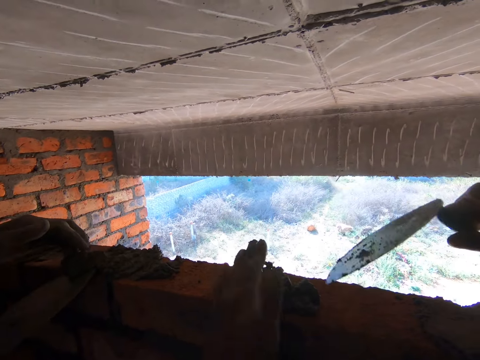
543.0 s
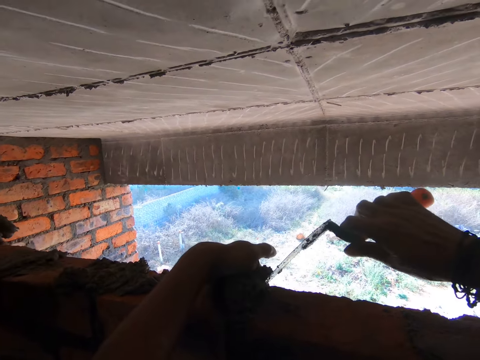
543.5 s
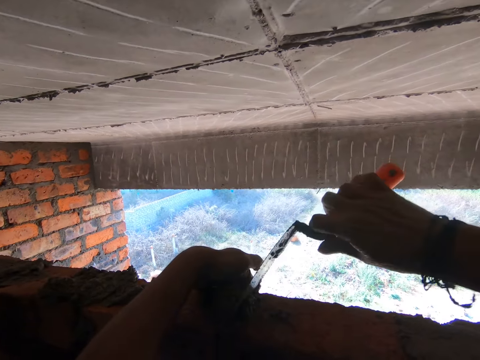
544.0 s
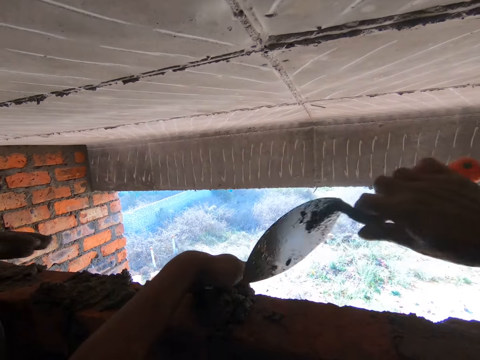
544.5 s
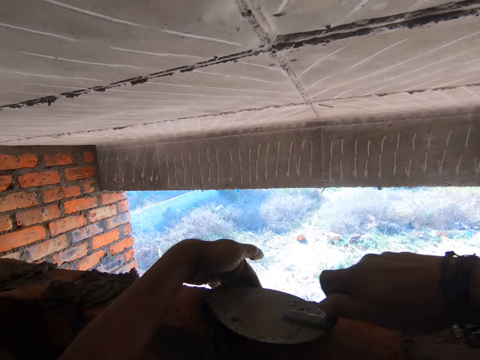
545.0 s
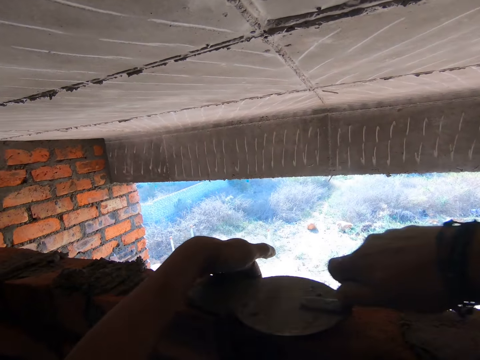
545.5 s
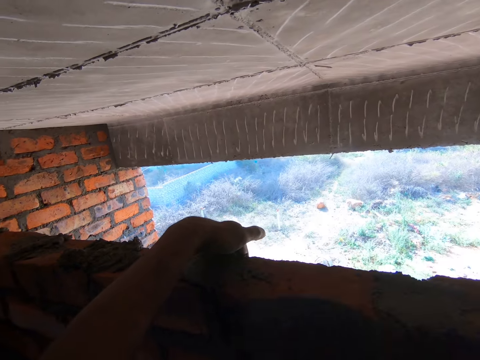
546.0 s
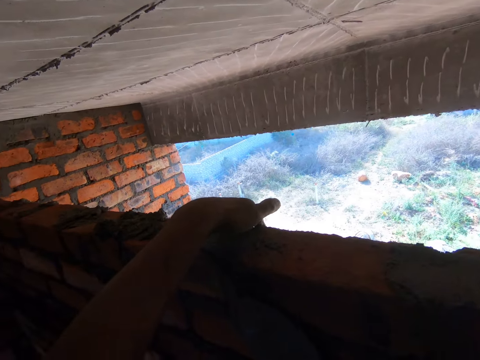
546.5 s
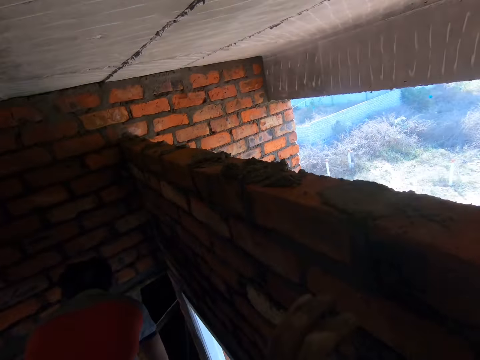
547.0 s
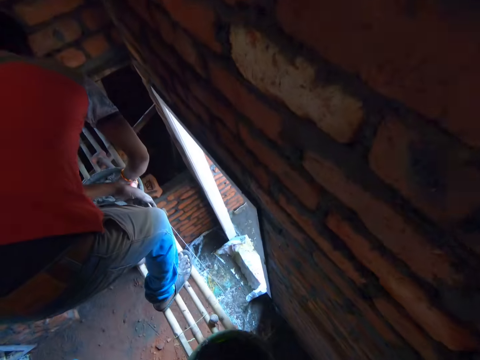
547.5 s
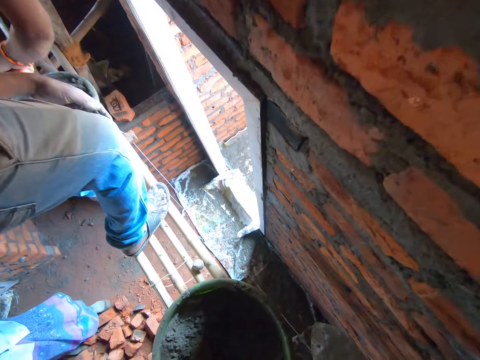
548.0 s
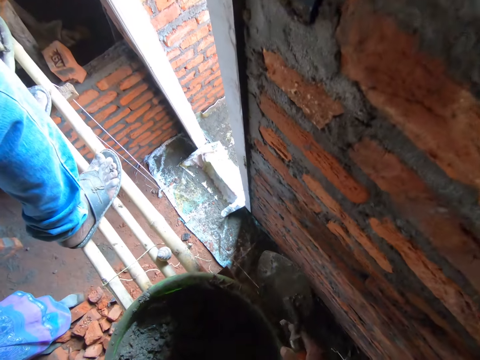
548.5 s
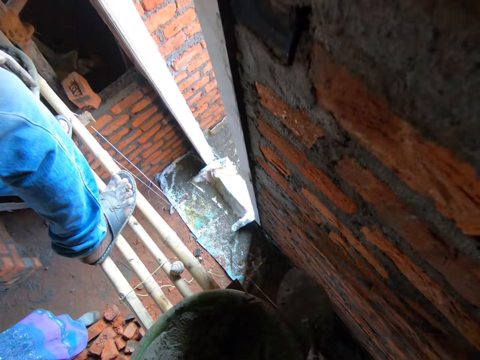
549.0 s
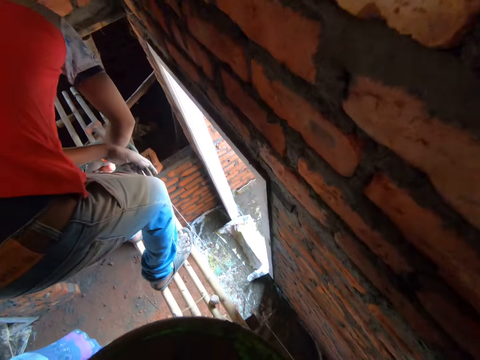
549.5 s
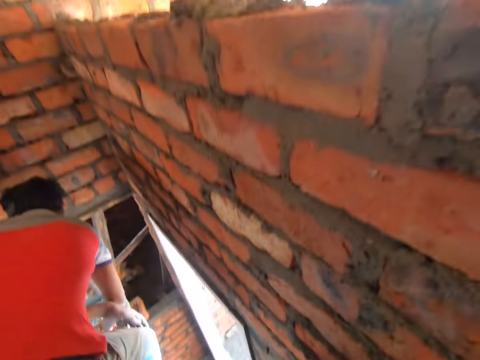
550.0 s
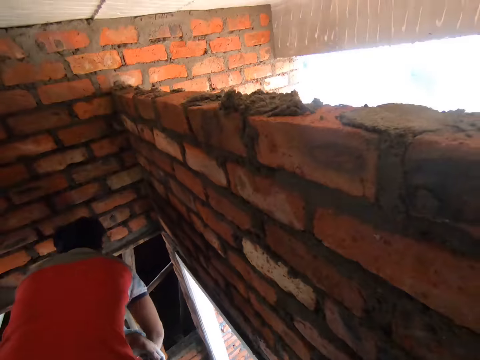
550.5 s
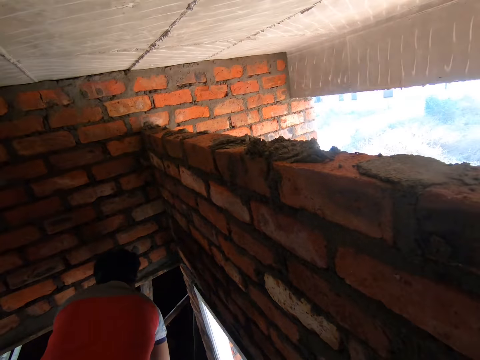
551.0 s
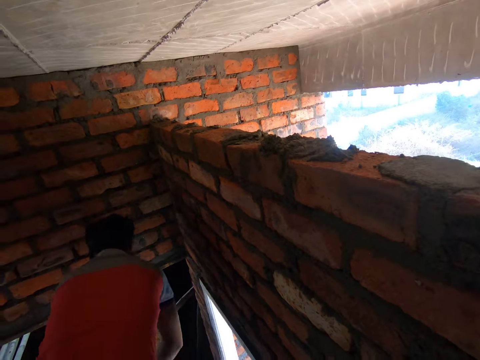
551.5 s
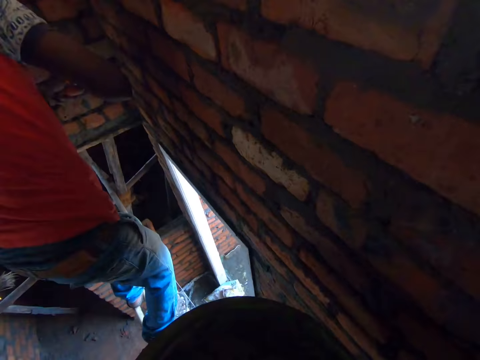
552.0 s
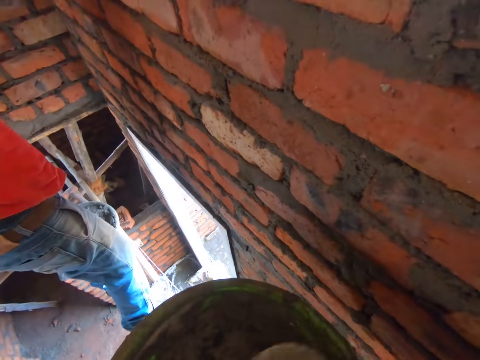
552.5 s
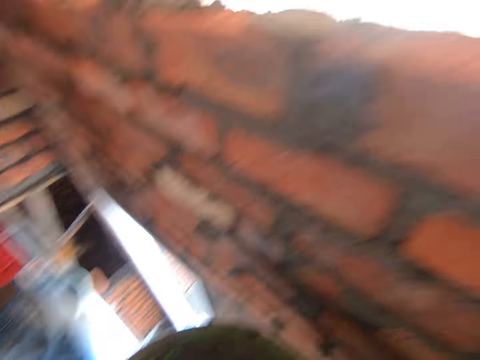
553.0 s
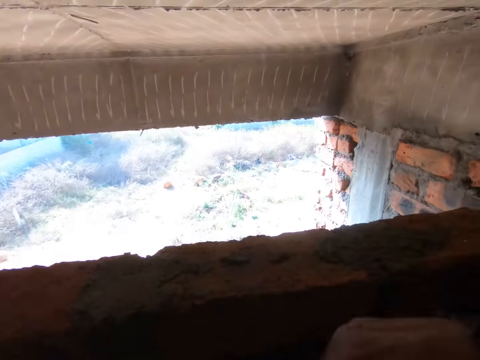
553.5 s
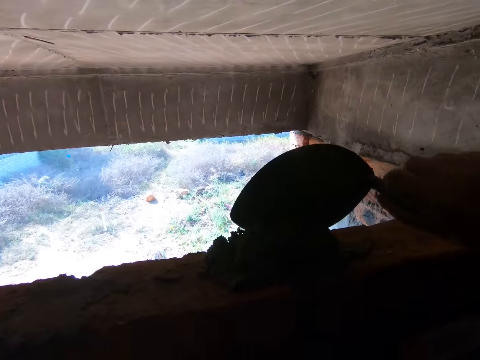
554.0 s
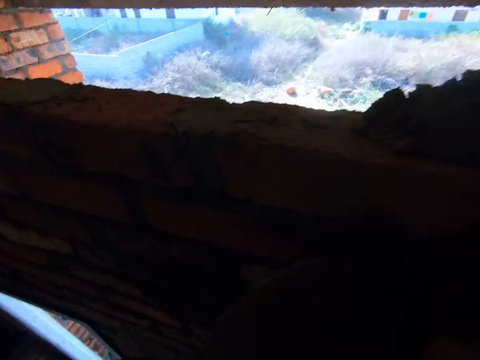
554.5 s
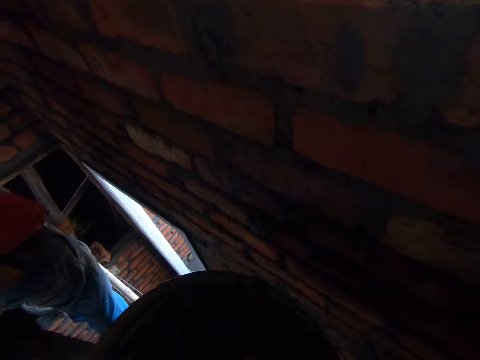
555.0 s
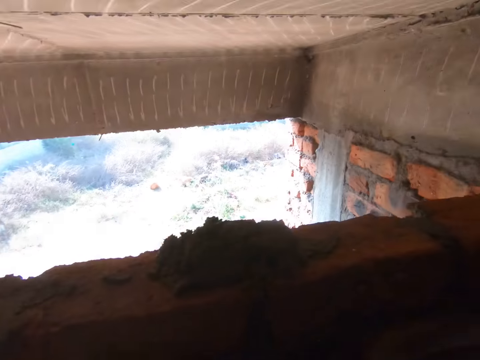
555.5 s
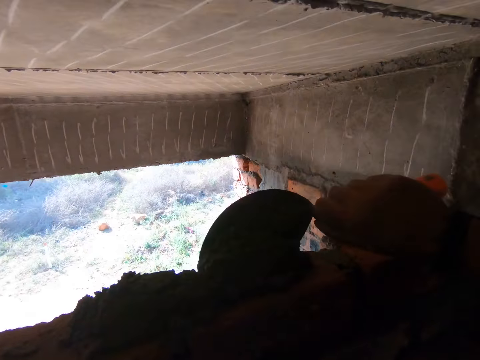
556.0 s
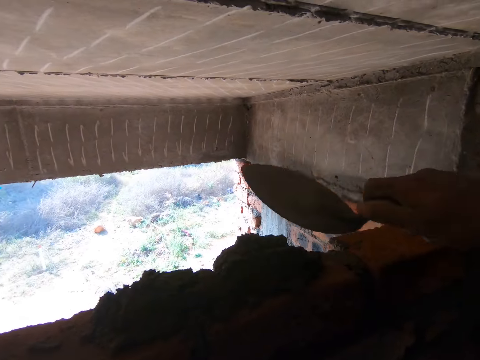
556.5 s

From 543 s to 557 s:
The camera wearer plasters the wall. They insert mortar in the bricks using a trowel. They converse with a man. The camera wearer picks up a bucket. They mix the cement. They pour the mortar on the bricks. They plaster the wall.

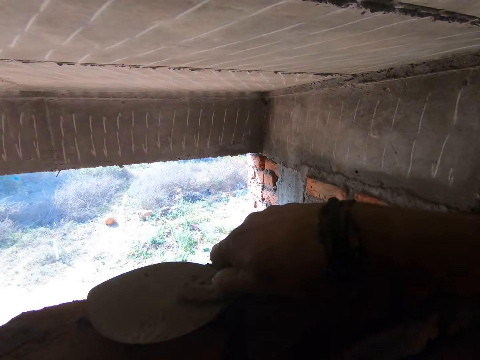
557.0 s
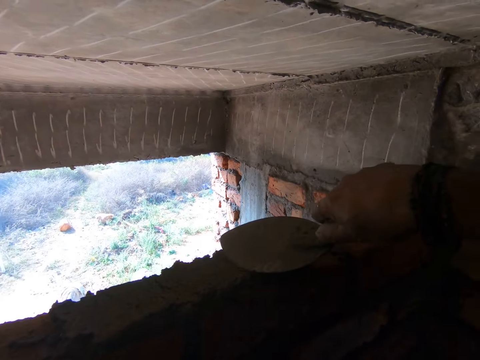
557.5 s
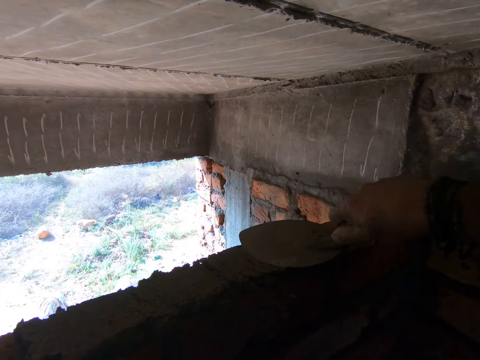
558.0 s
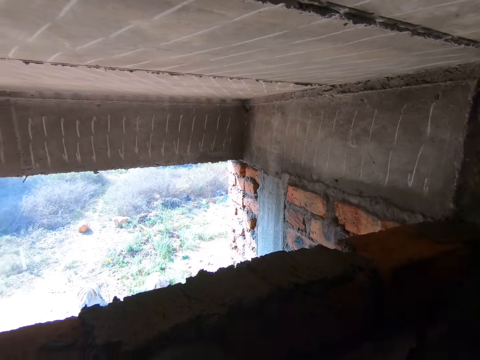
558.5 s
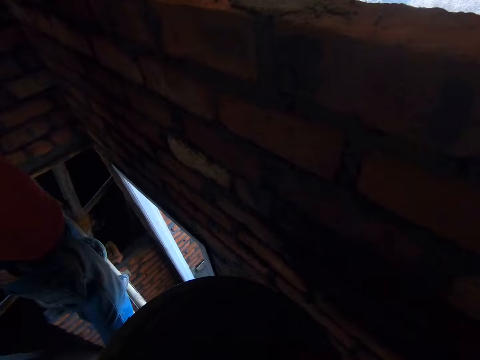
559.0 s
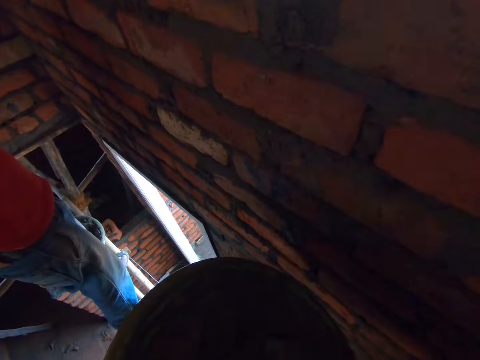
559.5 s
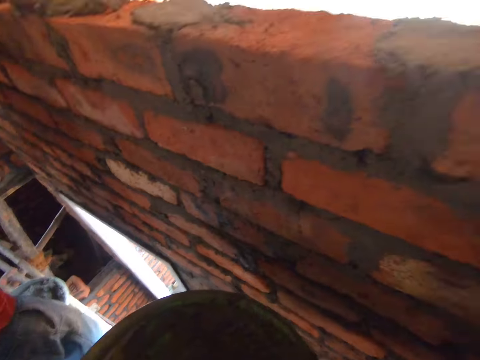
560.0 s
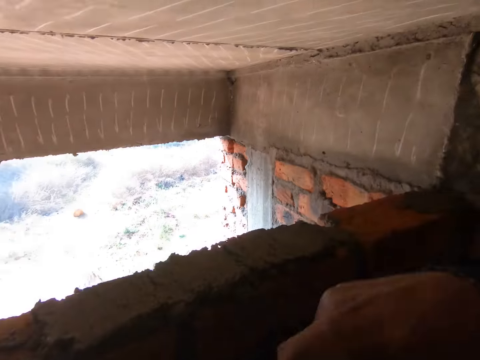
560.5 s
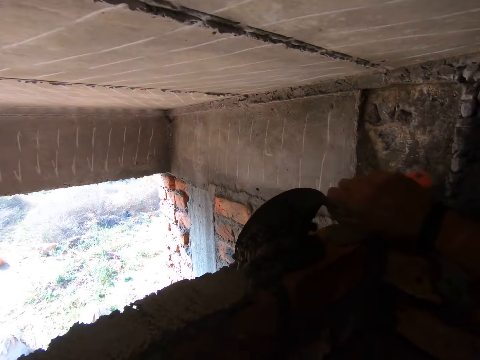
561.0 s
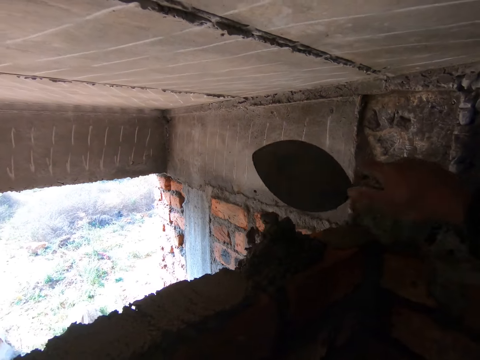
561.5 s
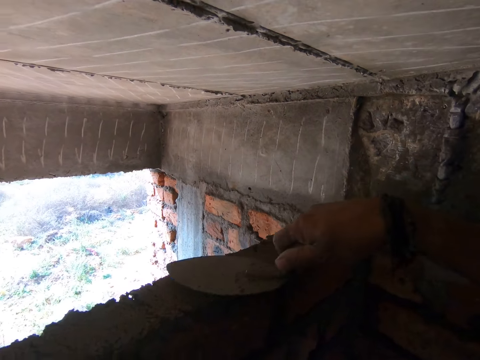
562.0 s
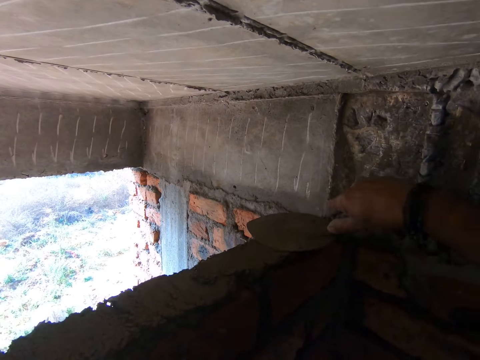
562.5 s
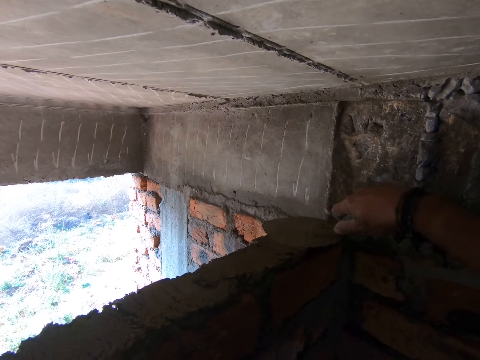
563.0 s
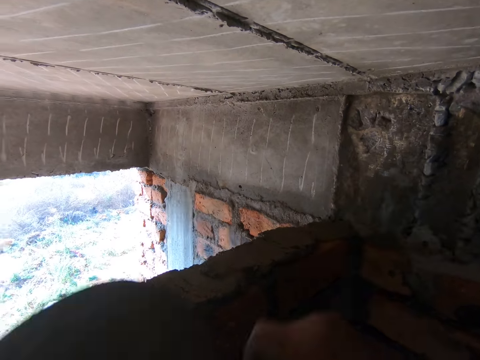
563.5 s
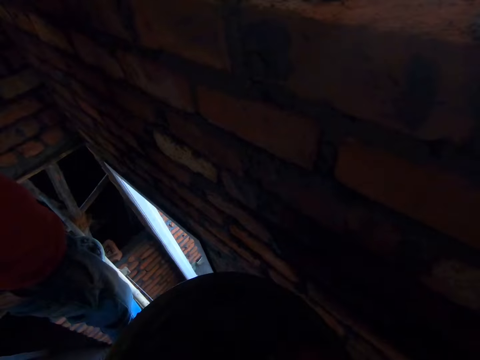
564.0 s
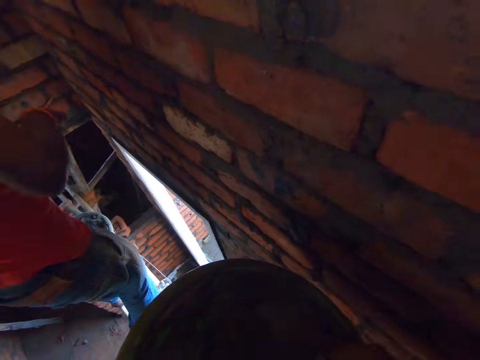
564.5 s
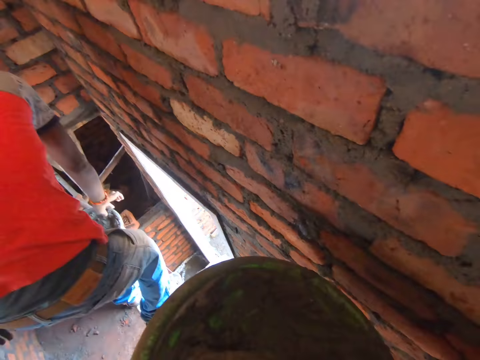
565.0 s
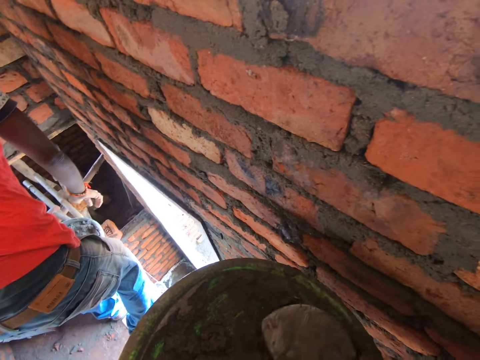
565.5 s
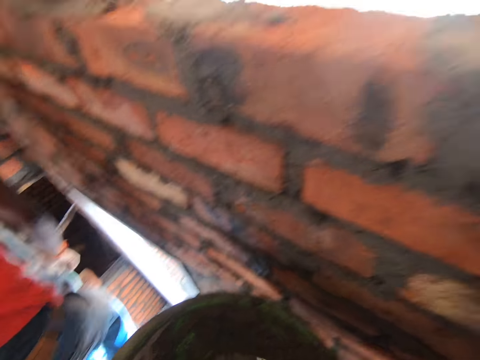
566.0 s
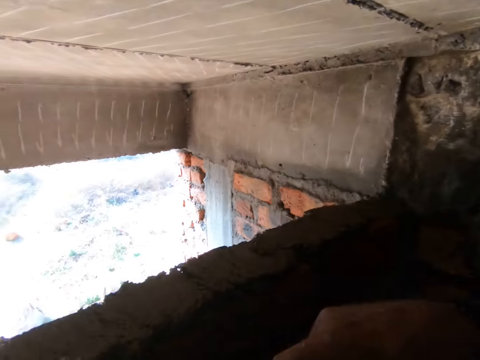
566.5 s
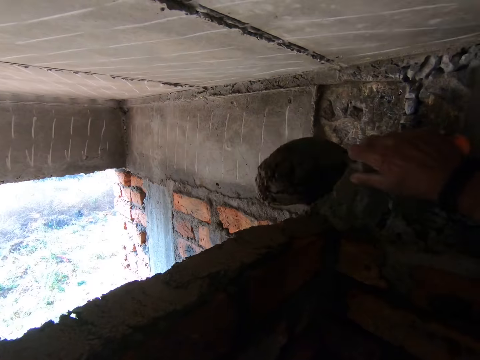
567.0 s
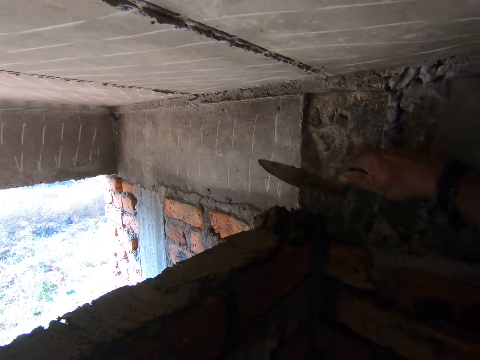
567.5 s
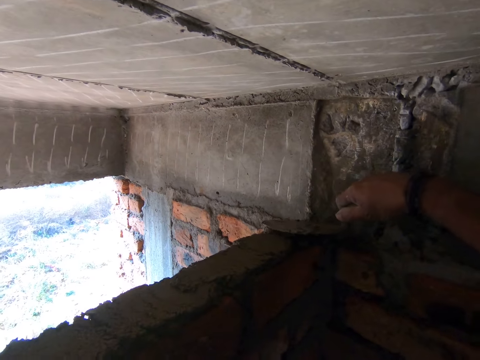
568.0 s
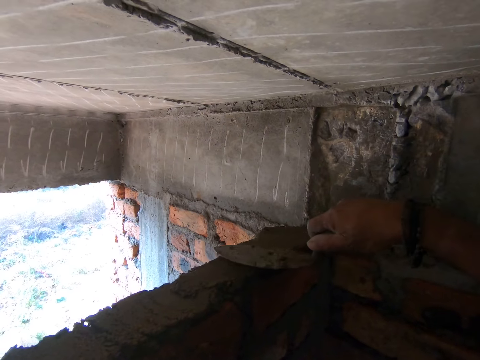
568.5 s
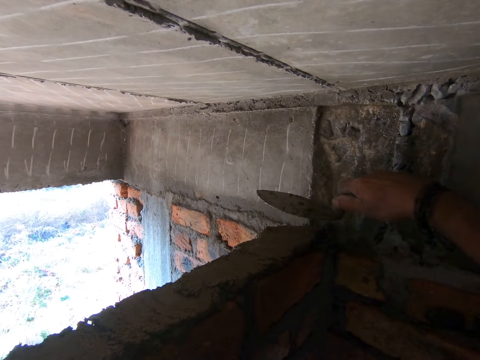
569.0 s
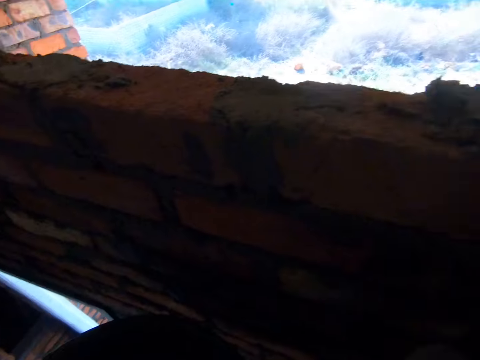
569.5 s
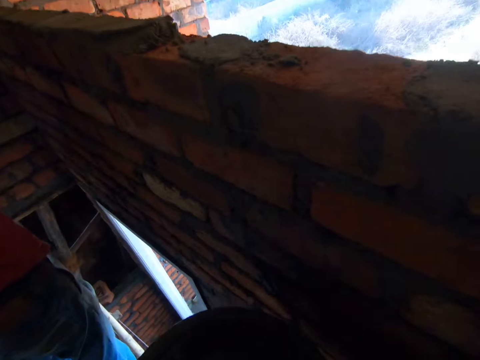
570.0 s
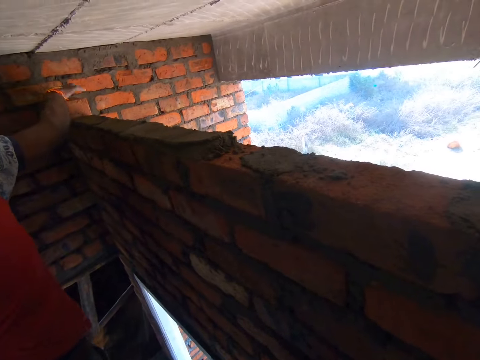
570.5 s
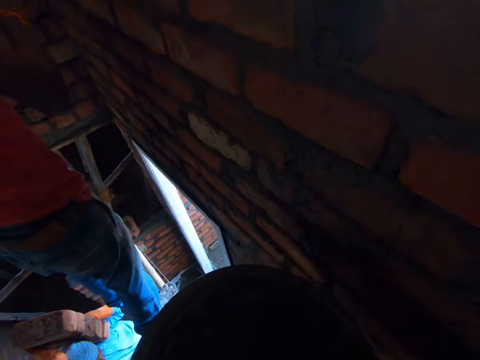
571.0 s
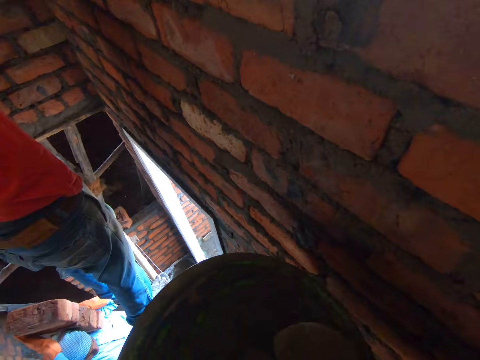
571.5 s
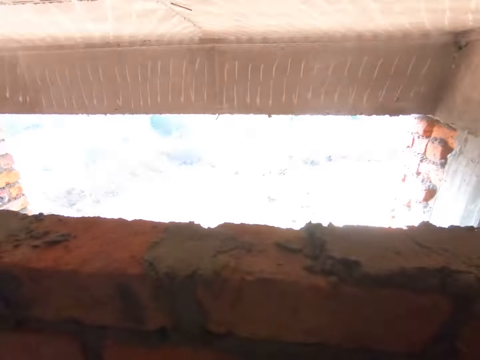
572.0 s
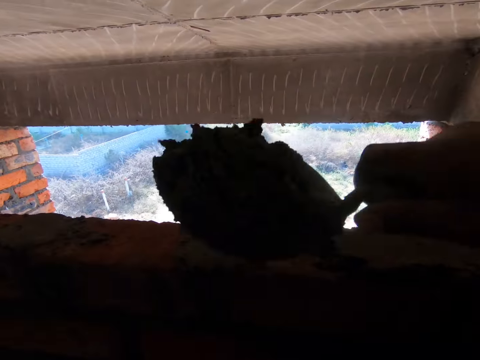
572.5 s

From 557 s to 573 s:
The camera wearer spreads the concrete mixer on top of the wall. They level the cement. They add the concrete mixer on the wall. They spread the concrete mixer on top of the wall. They add the concrete mixer on the wall. They spread the concrete mixer on top of the wall. A man arranges the building bricks on the wall.
